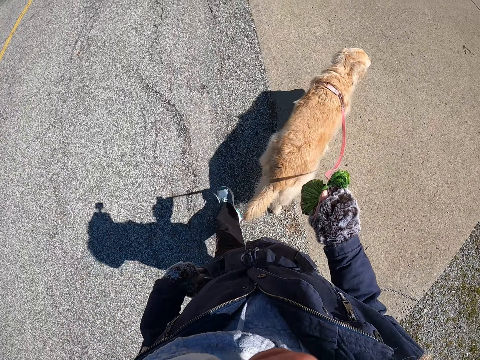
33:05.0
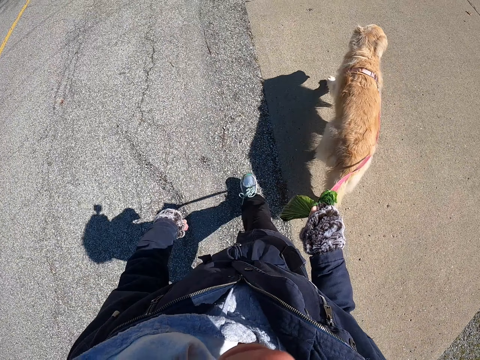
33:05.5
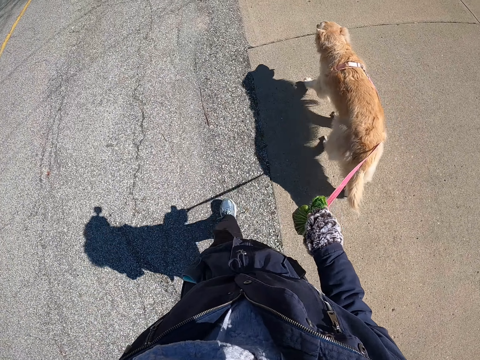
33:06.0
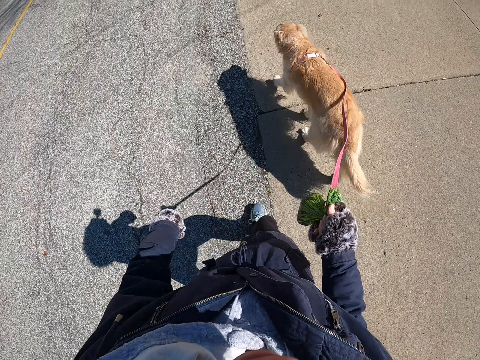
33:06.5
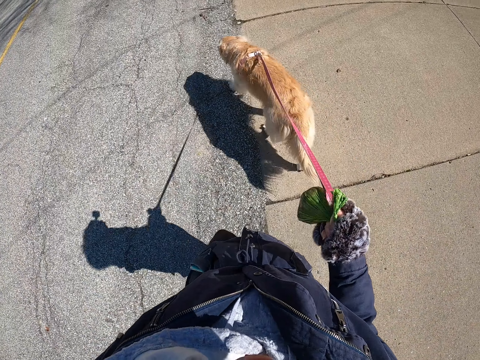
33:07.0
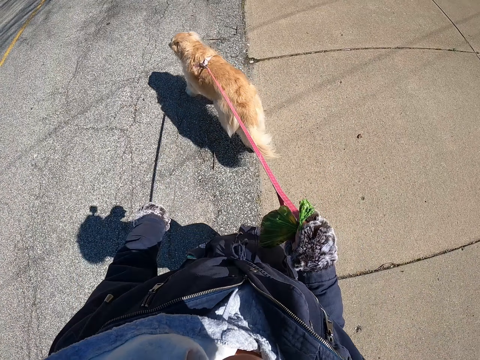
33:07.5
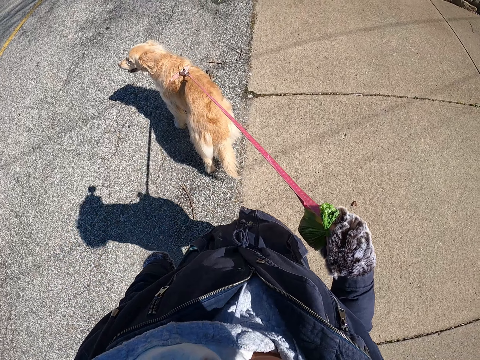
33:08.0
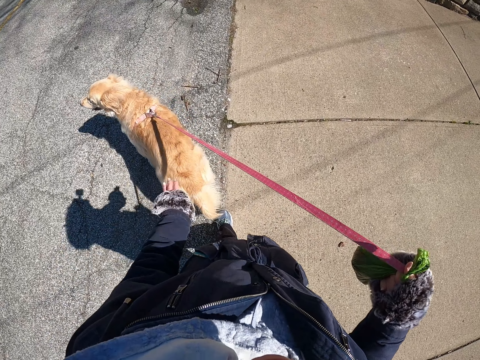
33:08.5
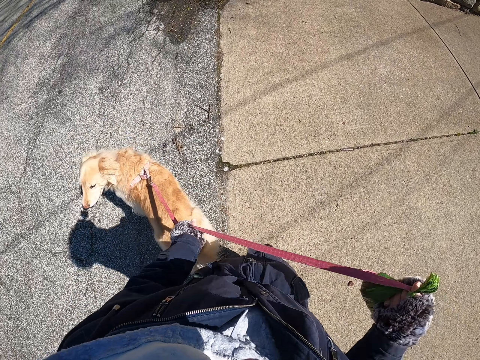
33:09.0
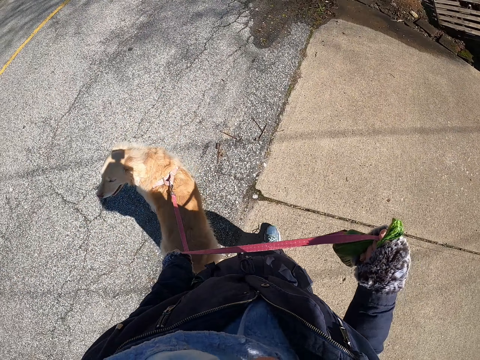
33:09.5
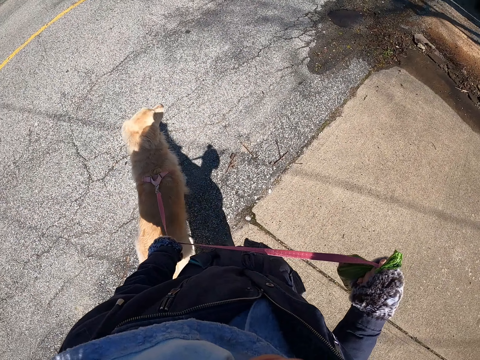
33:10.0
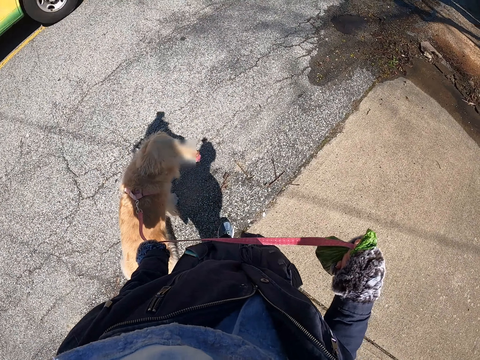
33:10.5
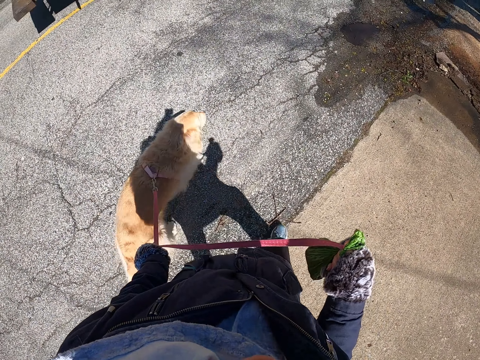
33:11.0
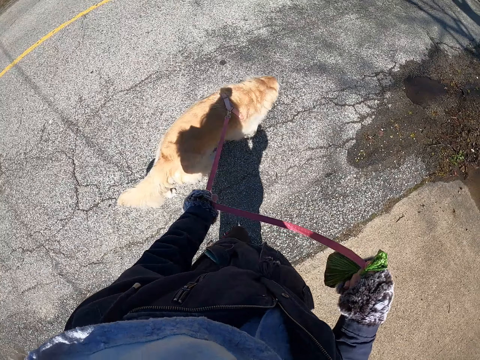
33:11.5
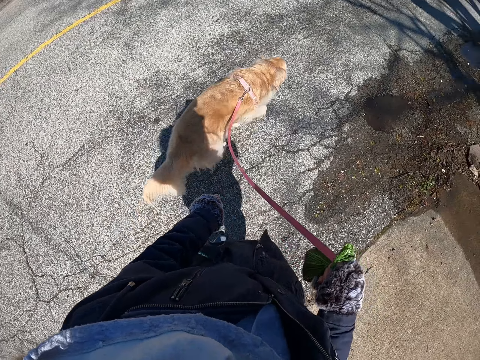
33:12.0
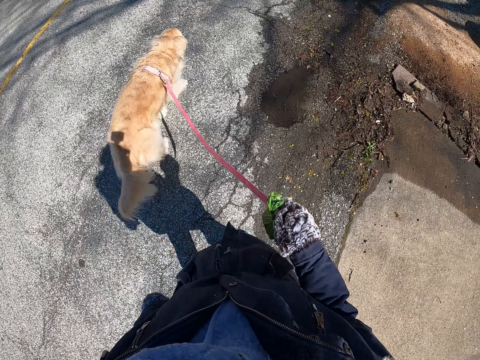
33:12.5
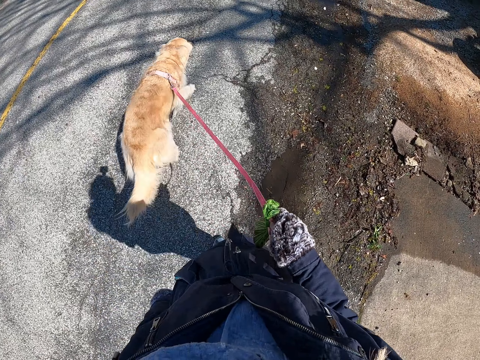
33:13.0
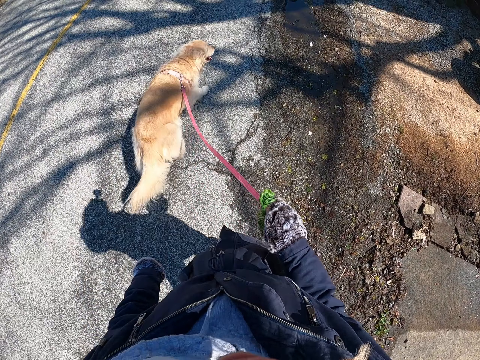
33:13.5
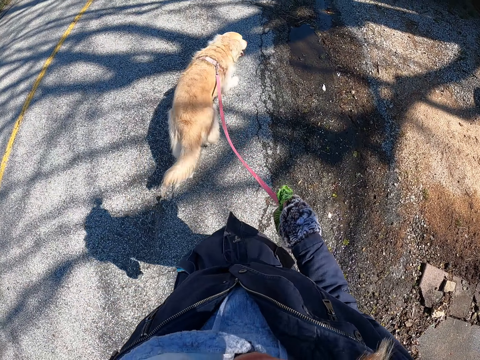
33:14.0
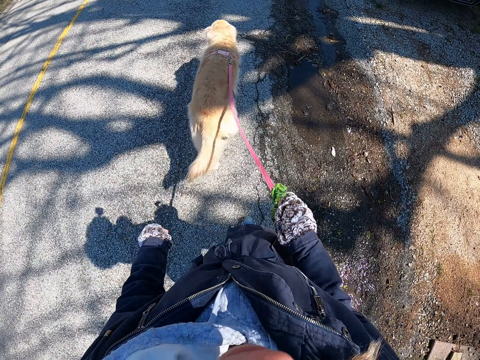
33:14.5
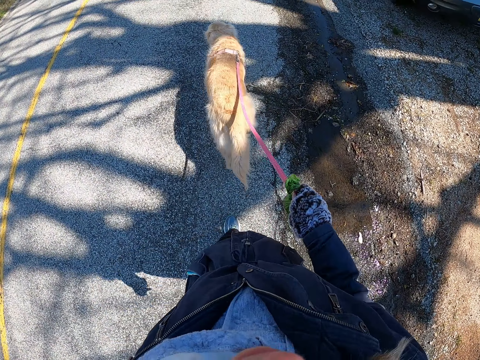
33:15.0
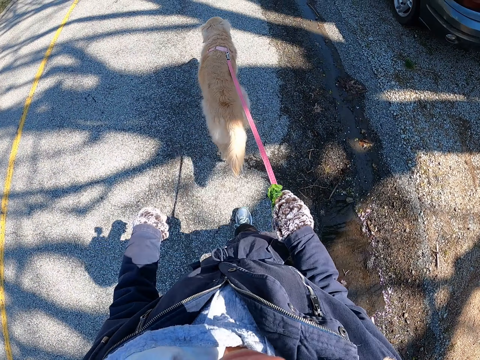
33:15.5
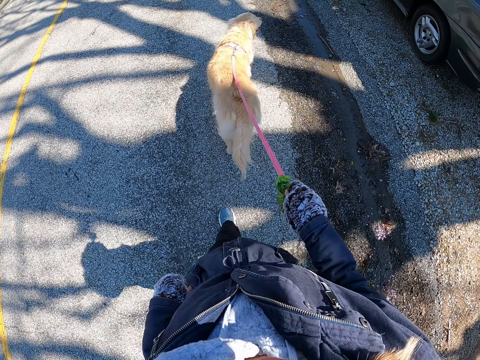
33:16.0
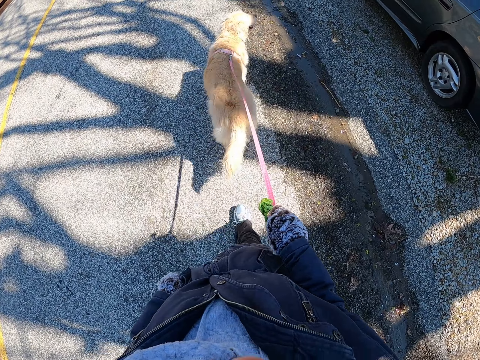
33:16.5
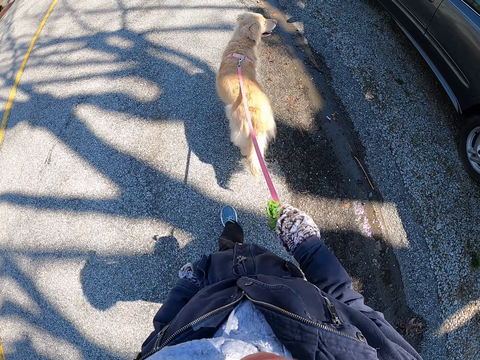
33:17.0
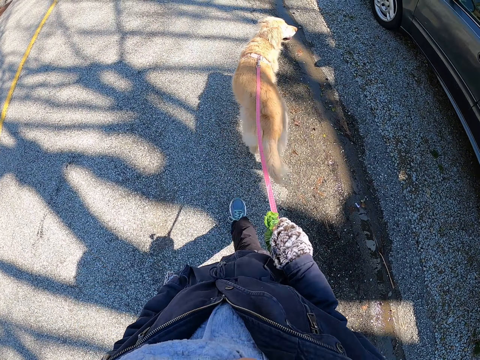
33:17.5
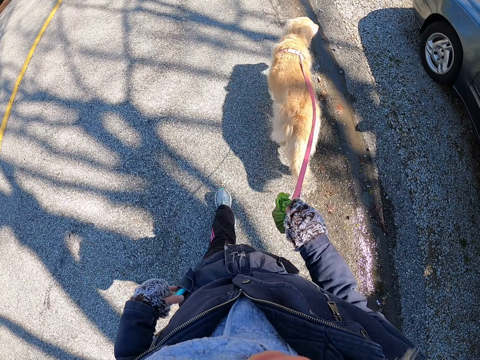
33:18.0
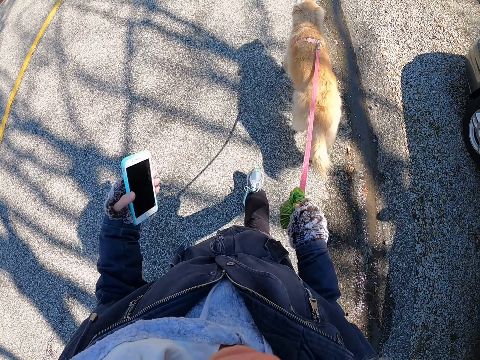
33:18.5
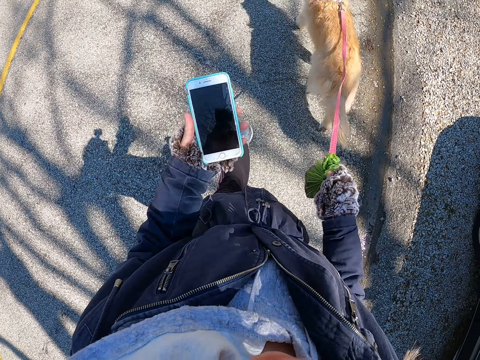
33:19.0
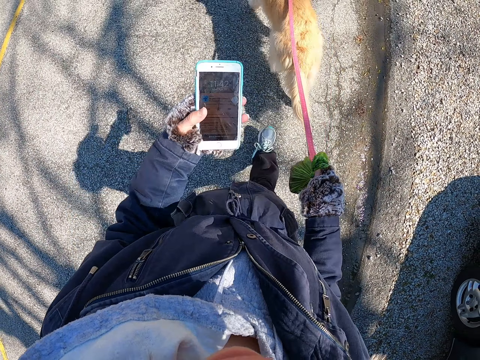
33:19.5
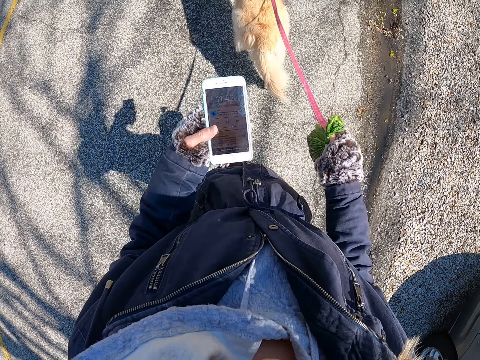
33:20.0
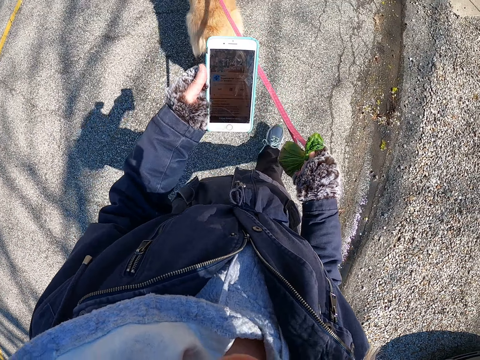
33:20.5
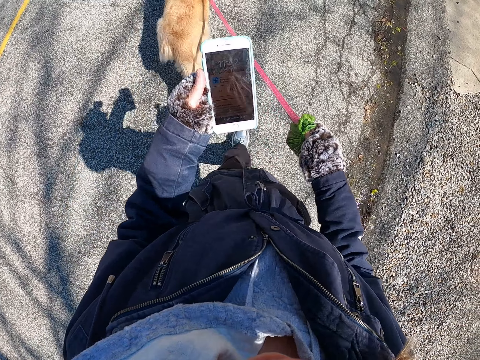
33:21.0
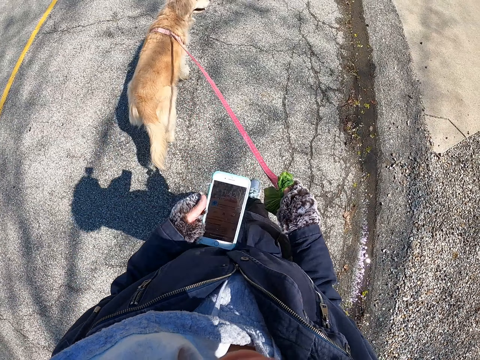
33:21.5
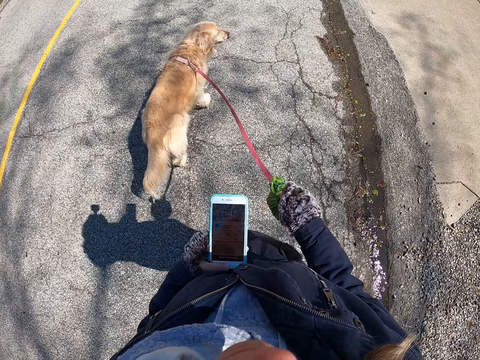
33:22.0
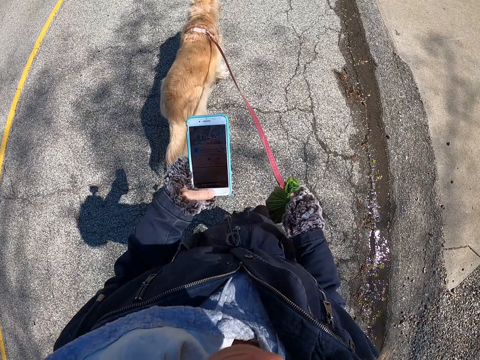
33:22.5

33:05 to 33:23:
The camera wearer stops walking. She holds the dog leash with both hands. She stops the dog from walking. She looks around a road. She walks around with the dog tied on the dog leash on the road. She looks at a passing vehicle. She removes her left hand from the dog leash and holds the dog leash with her right hand. She removes her phone from a pocket. She scrolls on the phone. She looks at her phone.

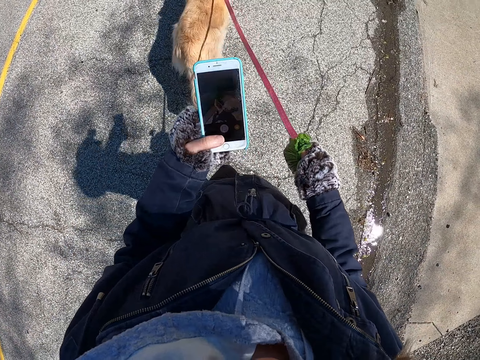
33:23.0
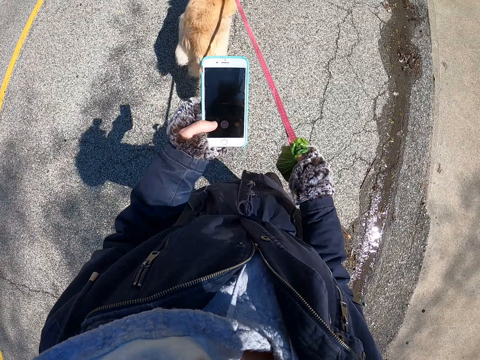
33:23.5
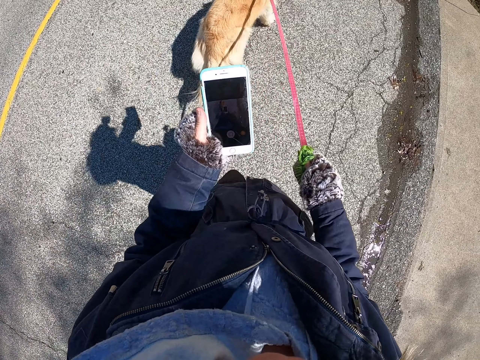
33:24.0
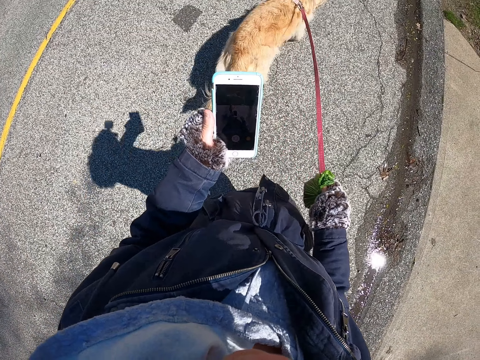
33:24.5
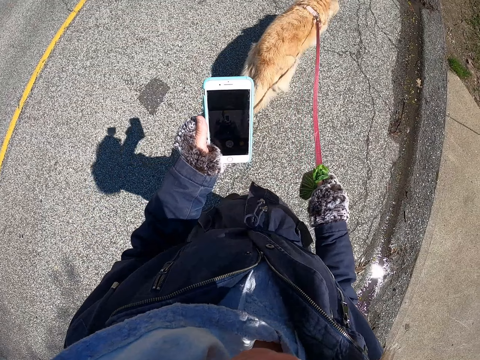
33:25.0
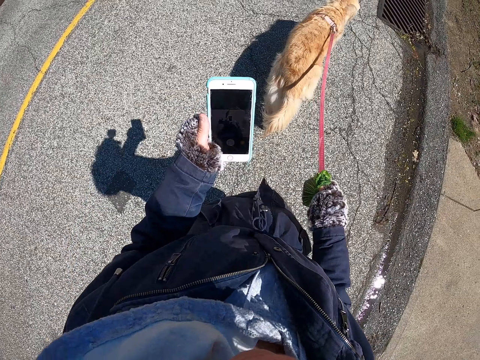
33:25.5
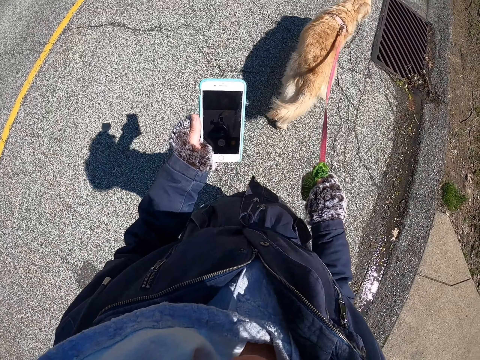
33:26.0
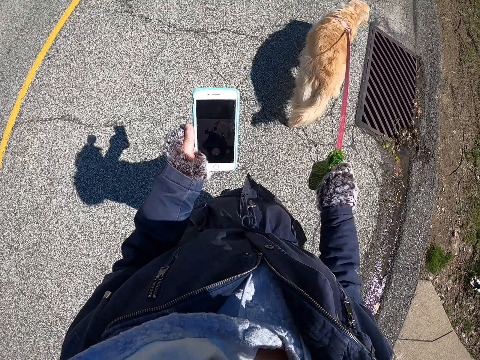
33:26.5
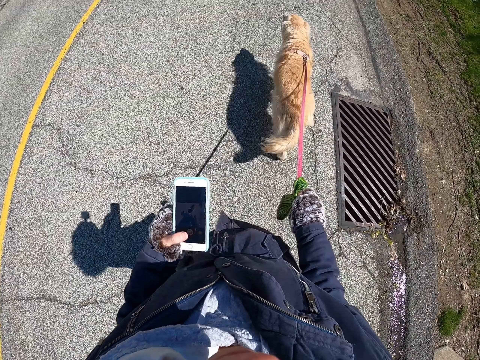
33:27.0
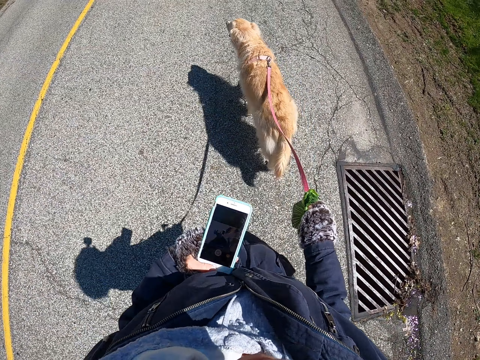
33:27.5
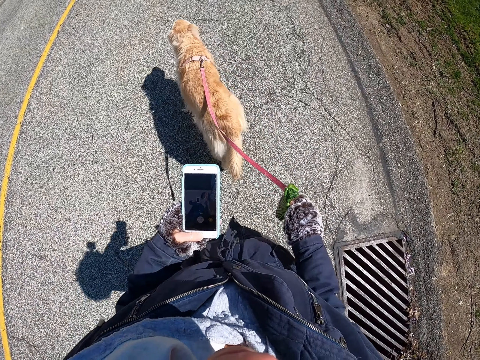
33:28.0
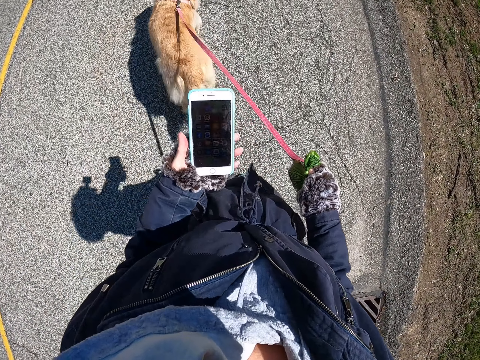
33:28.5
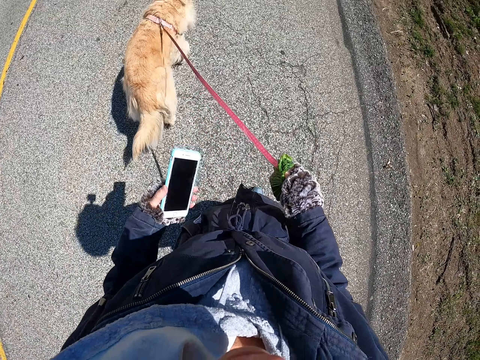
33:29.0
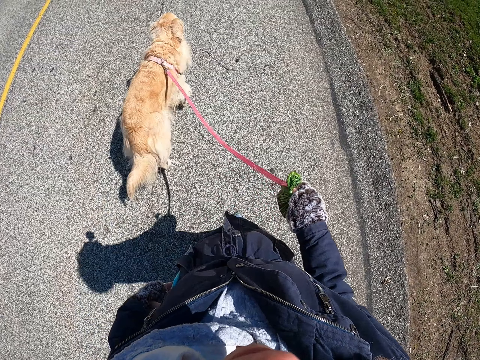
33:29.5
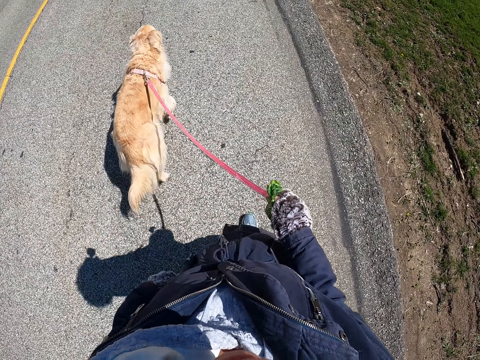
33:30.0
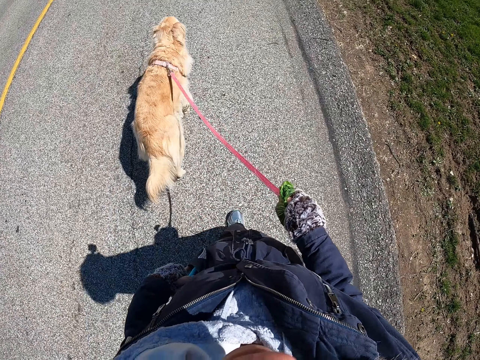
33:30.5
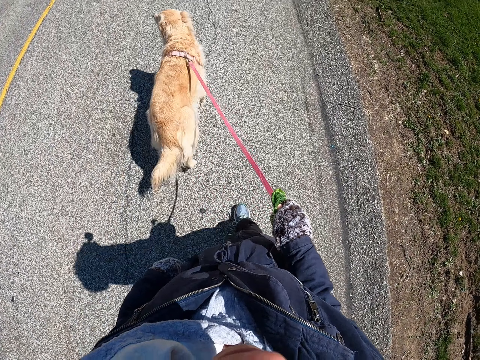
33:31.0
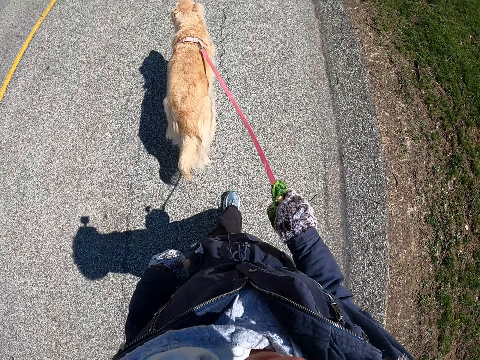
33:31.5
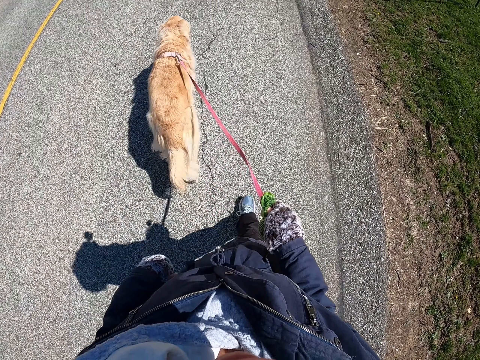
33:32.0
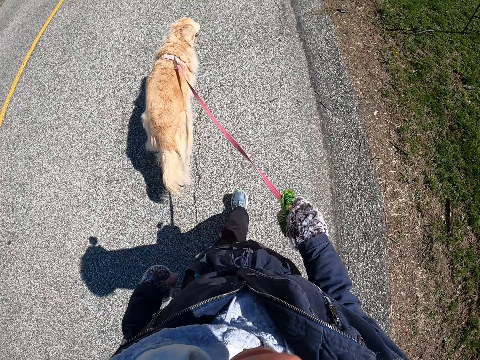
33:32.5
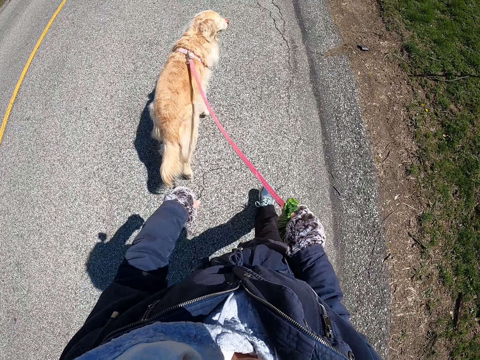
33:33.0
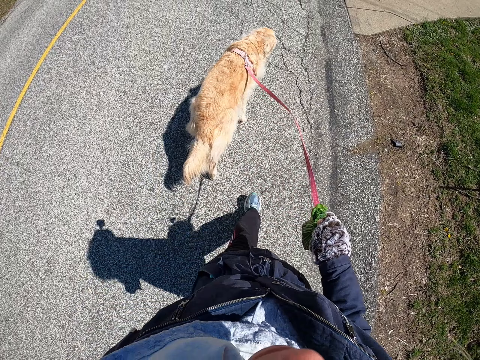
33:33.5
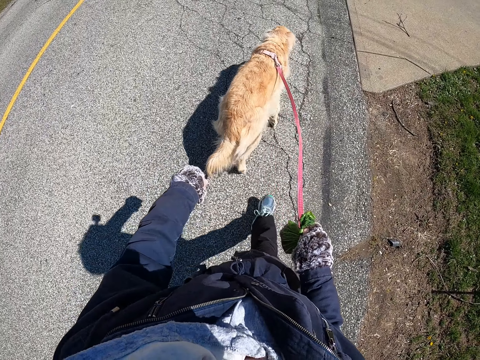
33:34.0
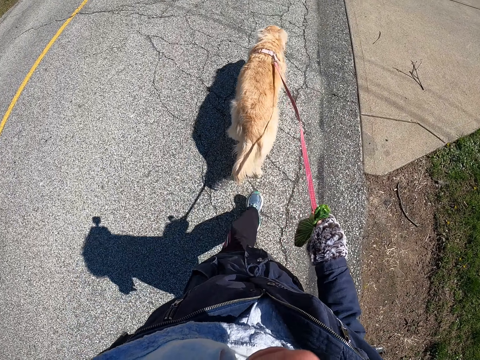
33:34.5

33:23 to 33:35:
The camera wearer takes a video with her phone. She locks her phone and puts her phone in a pocket.
